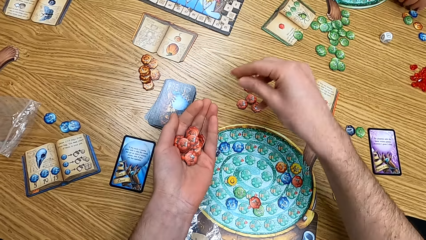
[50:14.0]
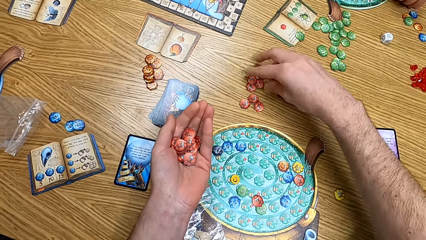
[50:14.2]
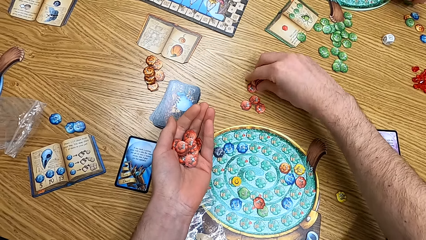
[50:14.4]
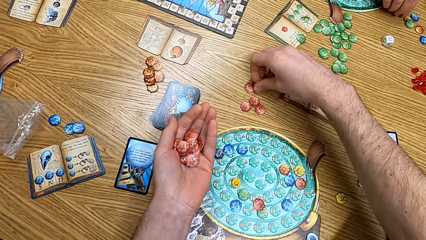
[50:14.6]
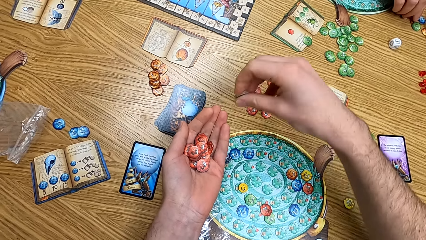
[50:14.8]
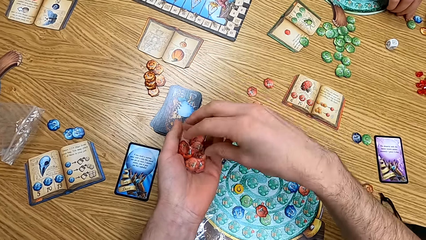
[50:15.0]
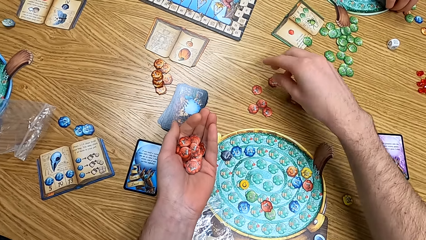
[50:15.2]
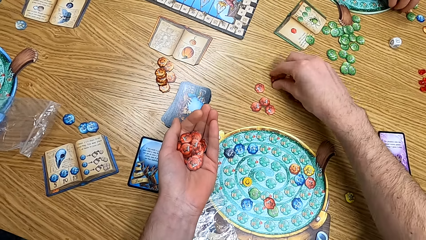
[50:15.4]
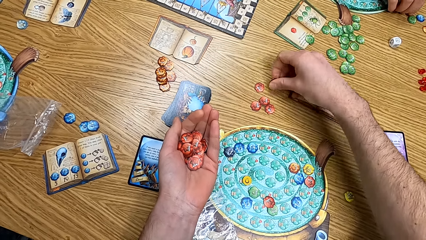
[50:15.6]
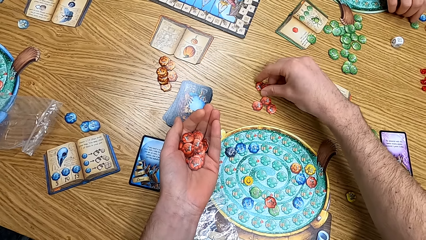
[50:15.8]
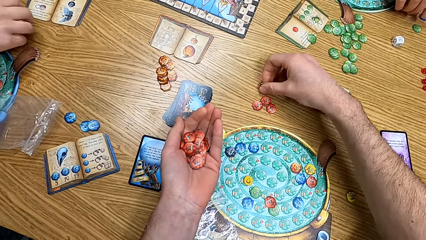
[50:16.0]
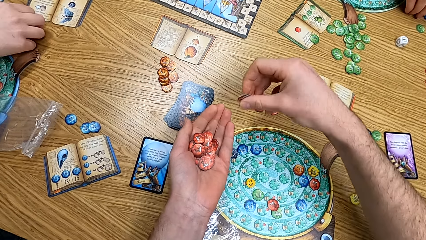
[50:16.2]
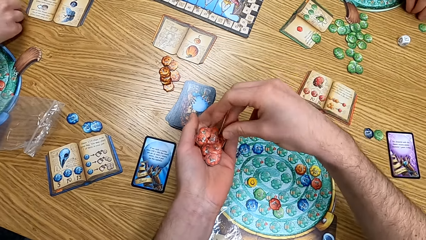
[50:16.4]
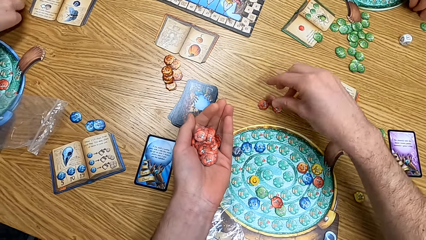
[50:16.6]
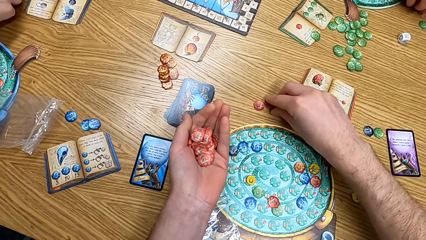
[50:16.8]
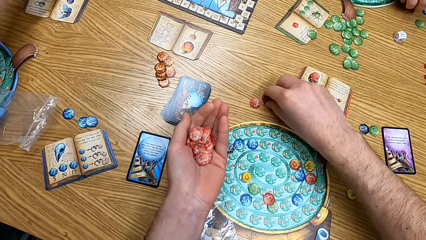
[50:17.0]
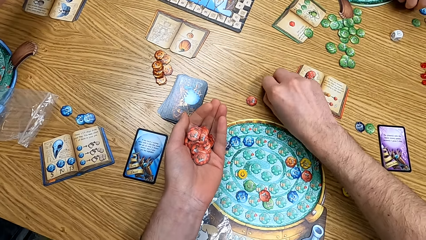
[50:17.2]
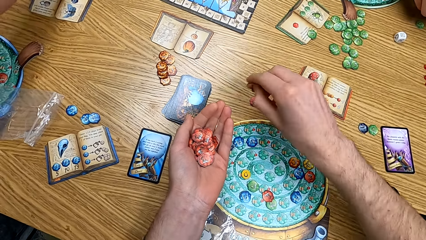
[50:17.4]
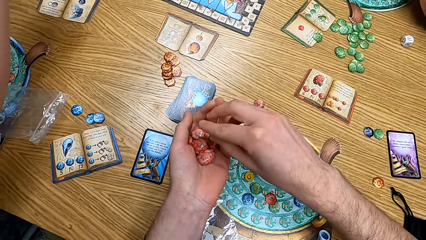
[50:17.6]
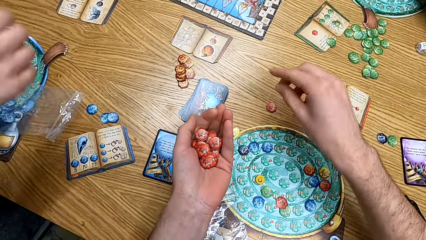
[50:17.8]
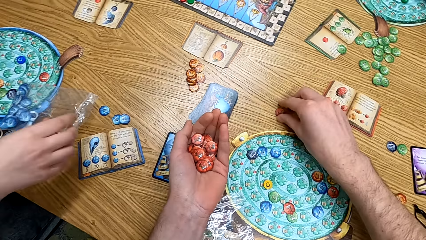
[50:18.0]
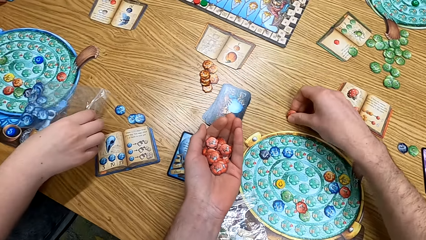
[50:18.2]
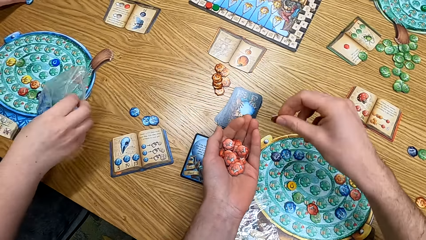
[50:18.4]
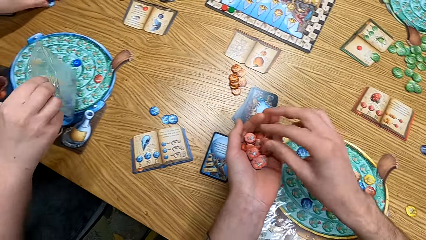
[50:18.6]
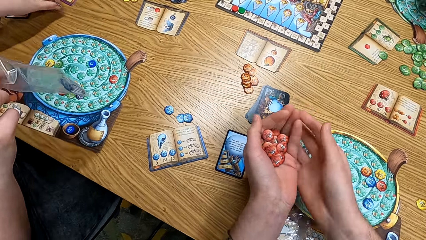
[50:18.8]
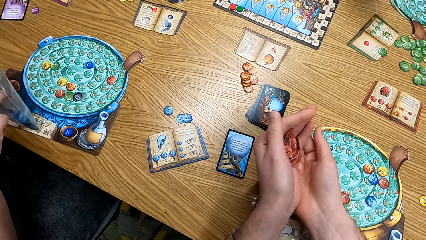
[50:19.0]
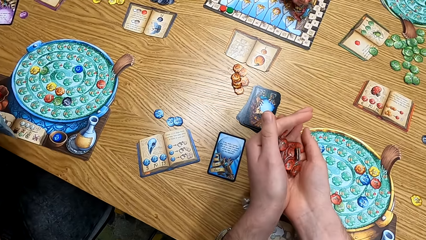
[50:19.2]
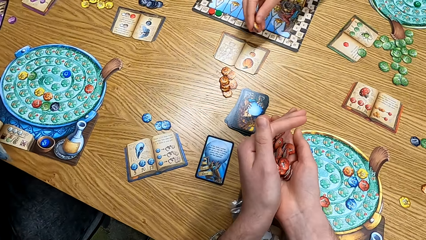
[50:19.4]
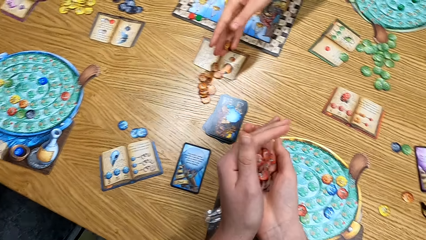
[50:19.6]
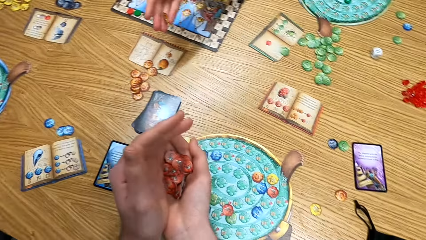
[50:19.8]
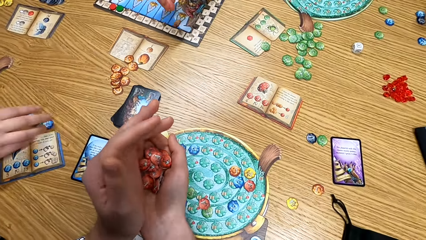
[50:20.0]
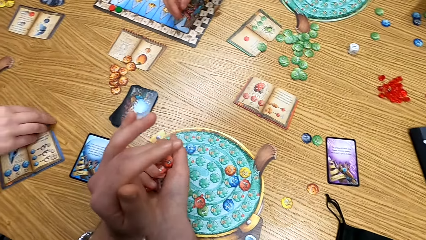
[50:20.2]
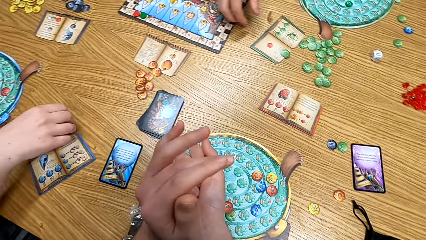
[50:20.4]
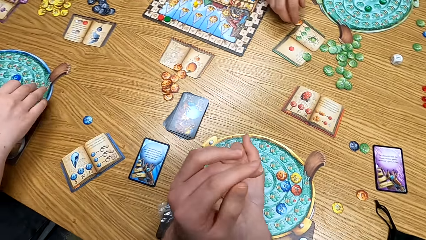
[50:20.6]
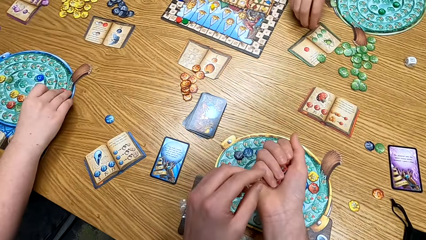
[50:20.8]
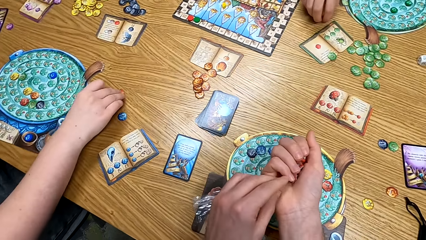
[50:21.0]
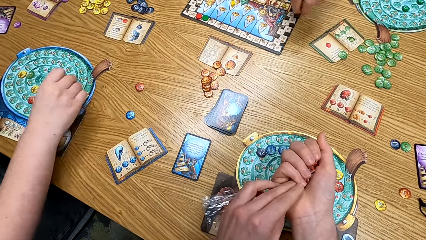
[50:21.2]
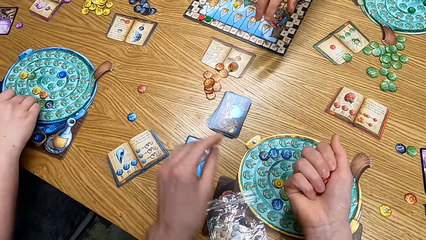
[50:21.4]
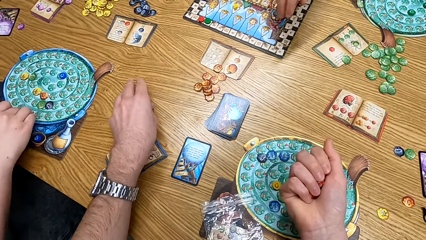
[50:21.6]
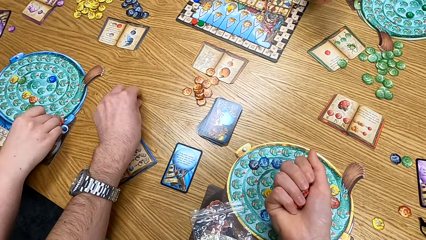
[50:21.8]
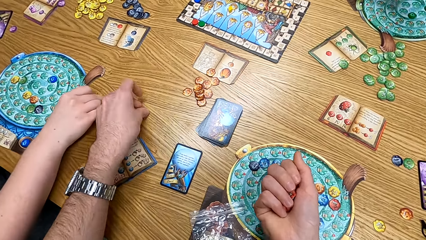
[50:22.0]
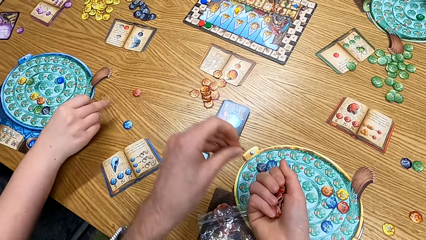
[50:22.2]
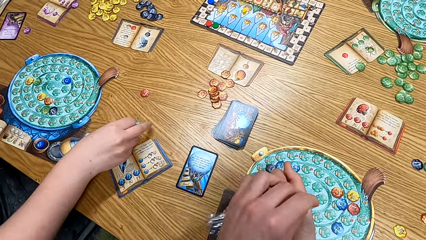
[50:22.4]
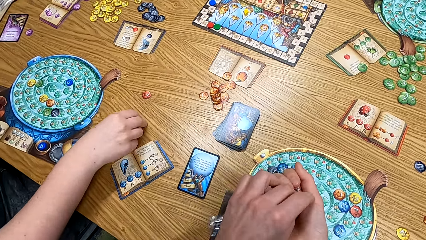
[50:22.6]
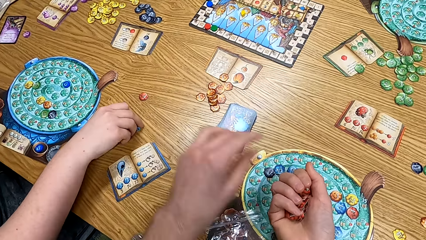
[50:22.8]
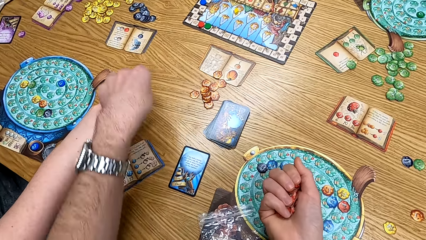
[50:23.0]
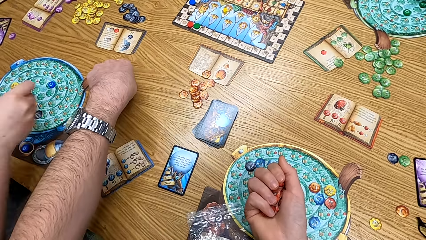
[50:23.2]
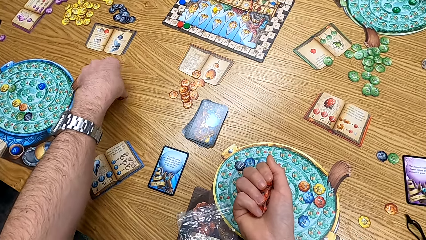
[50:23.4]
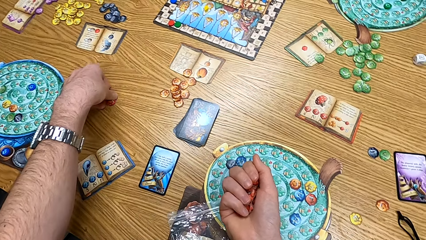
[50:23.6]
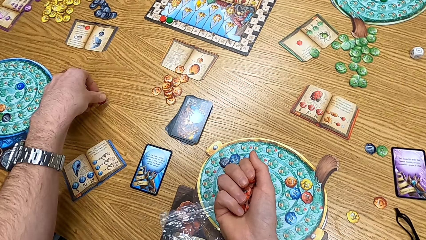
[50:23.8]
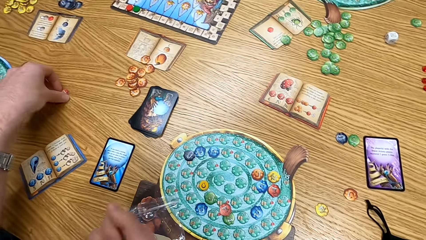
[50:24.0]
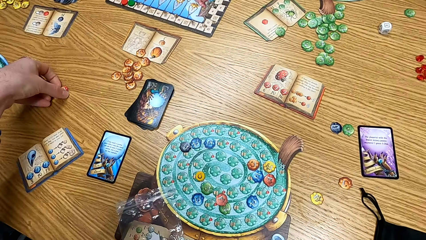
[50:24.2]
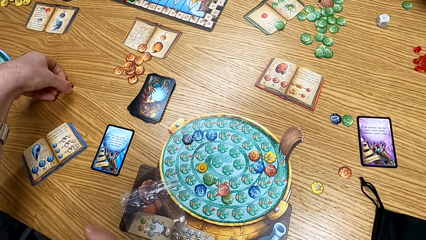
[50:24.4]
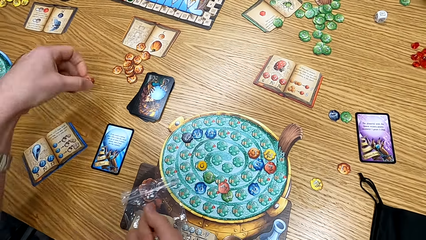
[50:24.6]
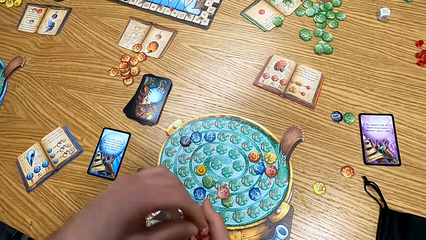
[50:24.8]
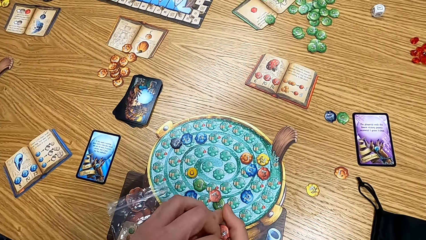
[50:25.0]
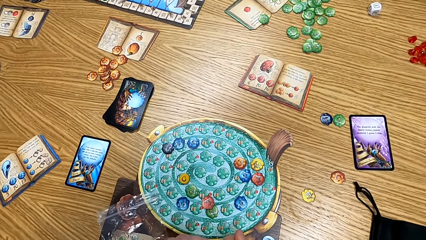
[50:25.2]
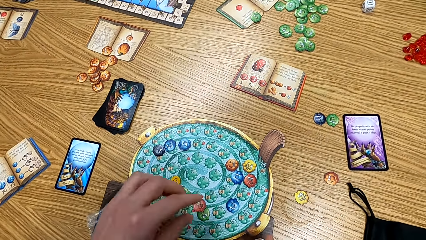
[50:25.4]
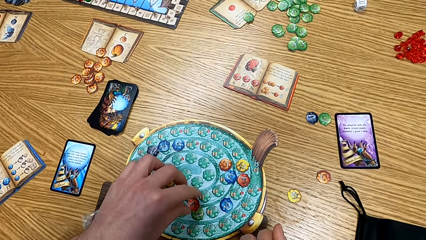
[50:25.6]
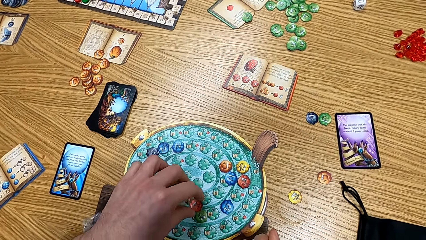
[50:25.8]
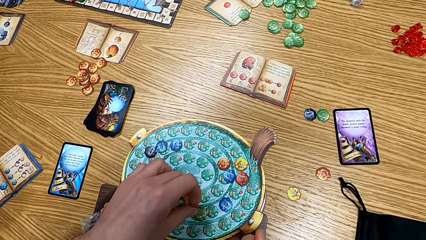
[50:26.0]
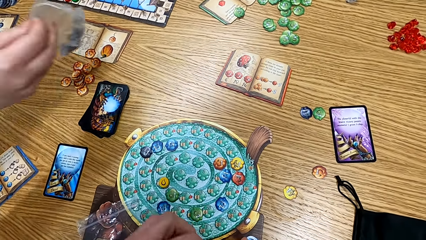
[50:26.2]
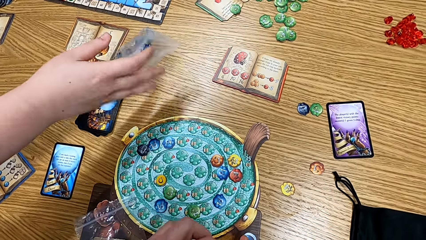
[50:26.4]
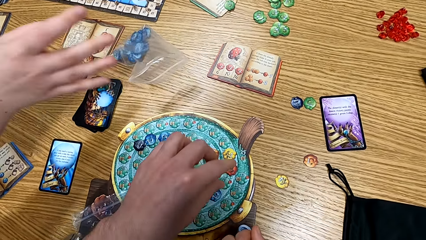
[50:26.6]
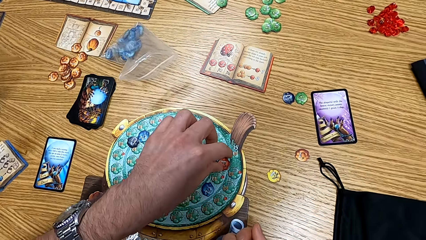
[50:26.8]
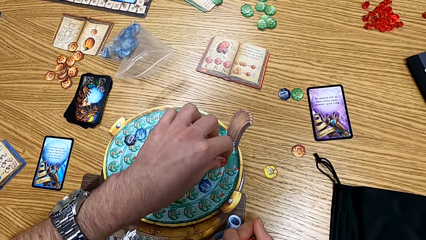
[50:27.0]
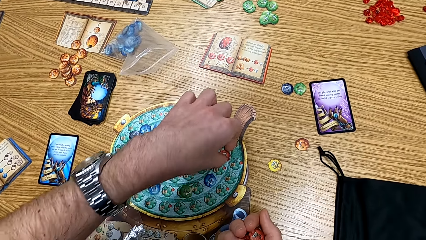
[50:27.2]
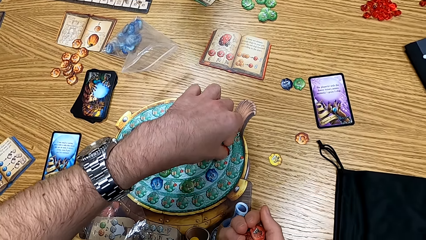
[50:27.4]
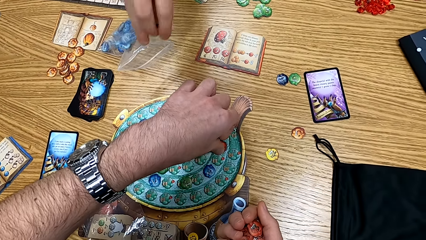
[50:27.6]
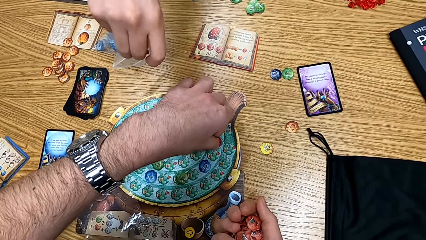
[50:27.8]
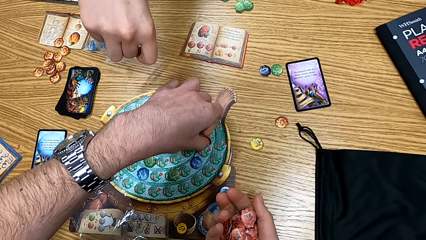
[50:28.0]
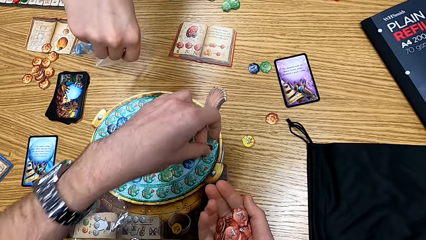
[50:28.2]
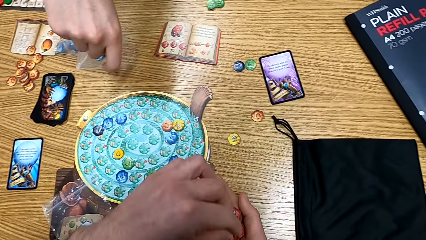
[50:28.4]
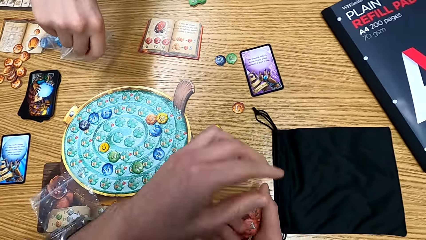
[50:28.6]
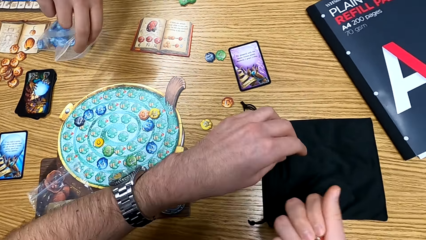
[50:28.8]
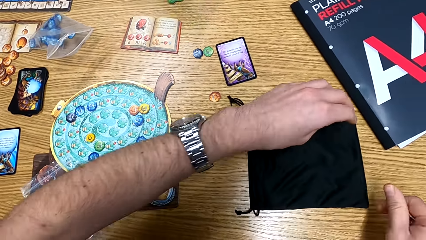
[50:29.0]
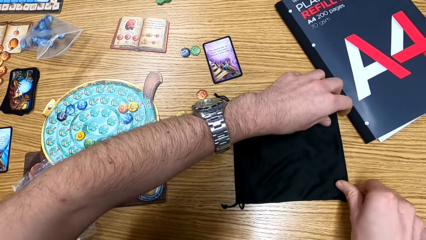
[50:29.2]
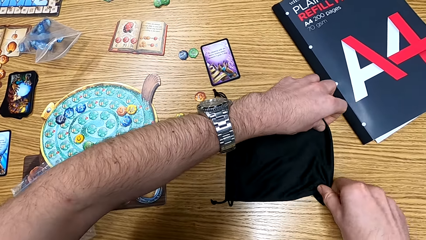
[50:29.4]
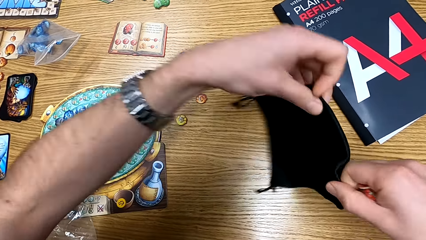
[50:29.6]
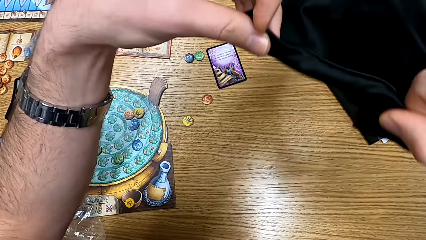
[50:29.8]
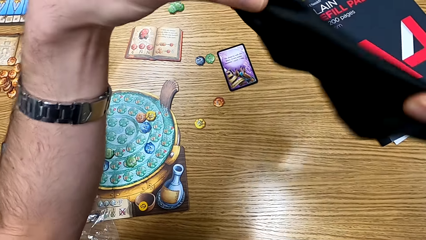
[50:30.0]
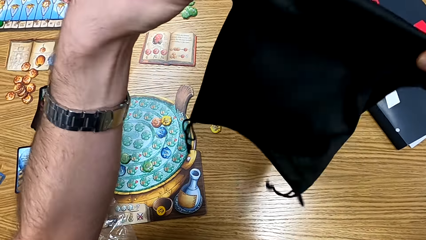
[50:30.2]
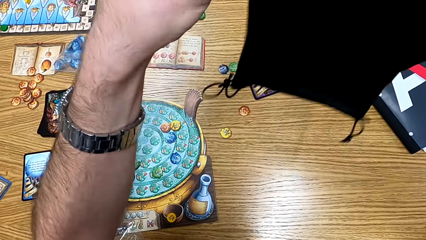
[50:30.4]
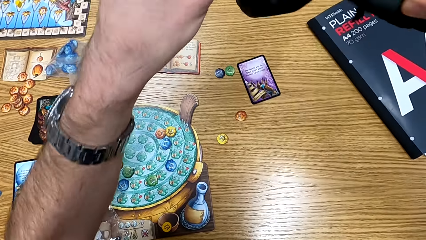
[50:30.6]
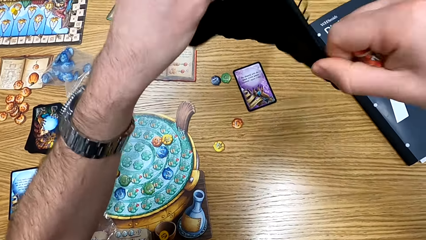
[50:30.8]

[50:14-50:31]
The camera wearer puts the chips on his hands. A man picks up the polythene bag. Another man puts the tokens on the table. The first man puts the polythene bag on the table. Another man puts a token in the polythene bag.
